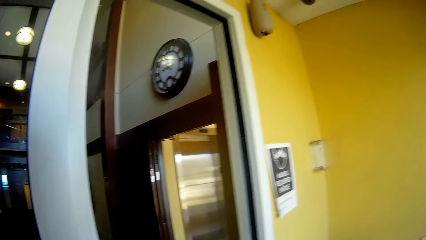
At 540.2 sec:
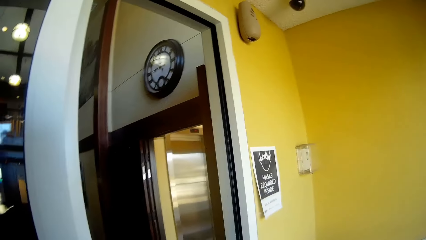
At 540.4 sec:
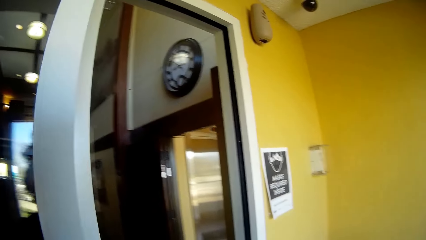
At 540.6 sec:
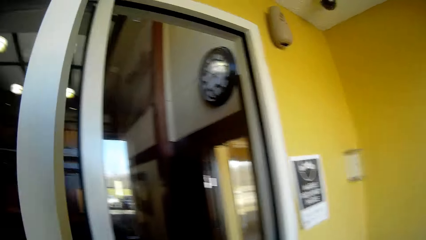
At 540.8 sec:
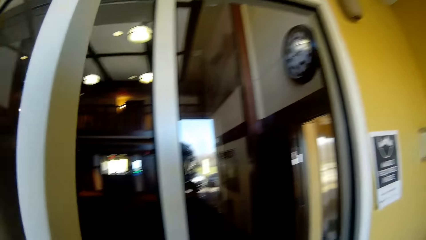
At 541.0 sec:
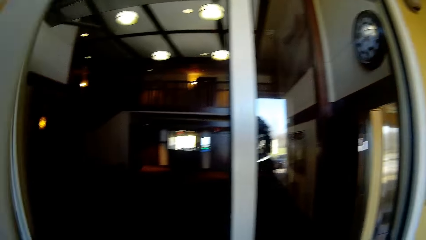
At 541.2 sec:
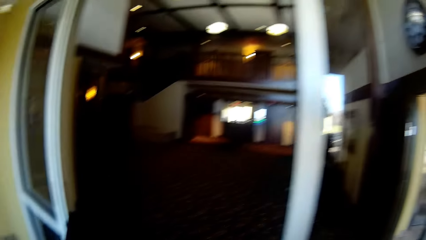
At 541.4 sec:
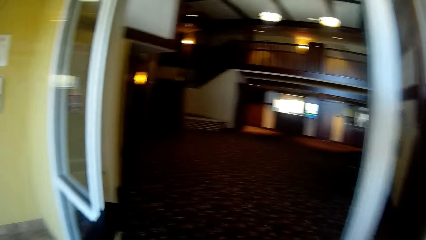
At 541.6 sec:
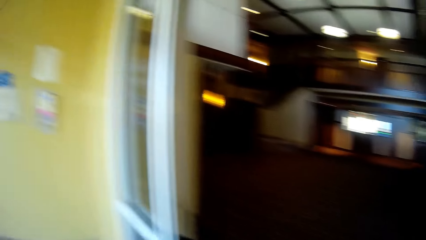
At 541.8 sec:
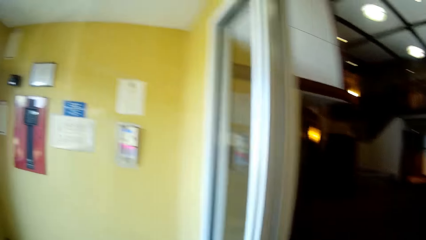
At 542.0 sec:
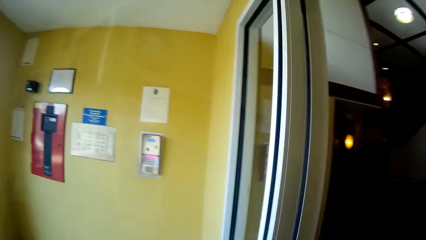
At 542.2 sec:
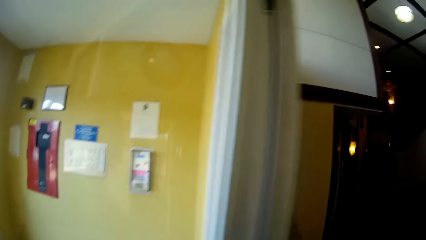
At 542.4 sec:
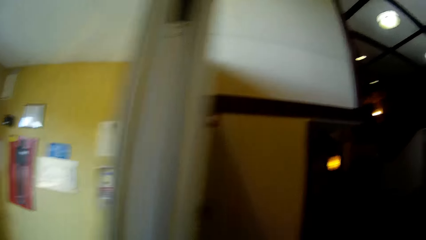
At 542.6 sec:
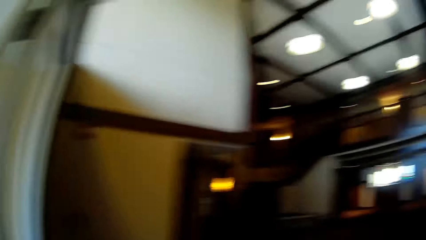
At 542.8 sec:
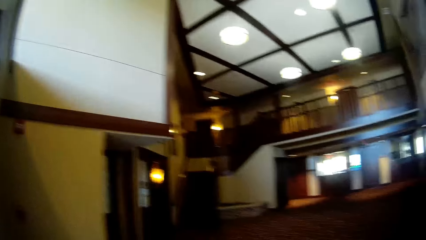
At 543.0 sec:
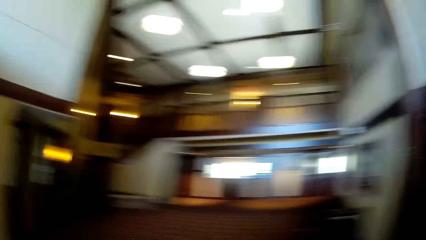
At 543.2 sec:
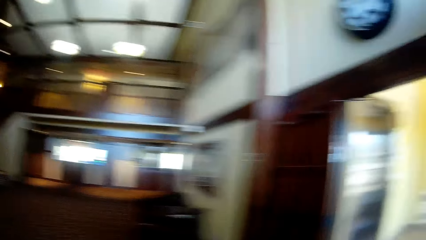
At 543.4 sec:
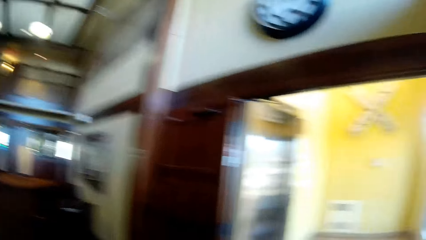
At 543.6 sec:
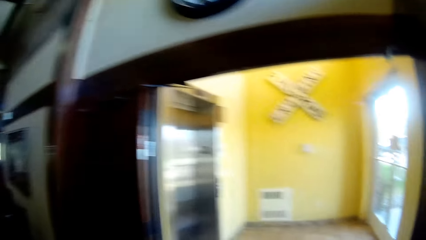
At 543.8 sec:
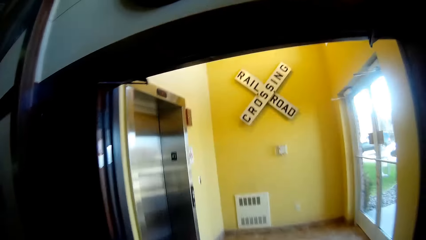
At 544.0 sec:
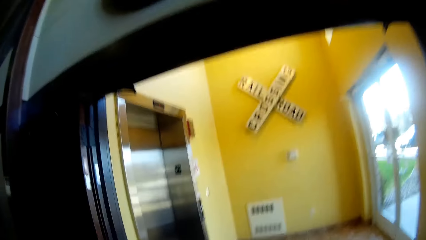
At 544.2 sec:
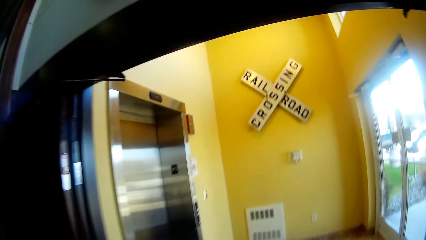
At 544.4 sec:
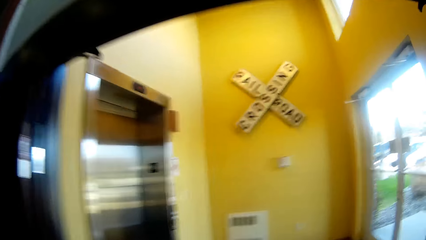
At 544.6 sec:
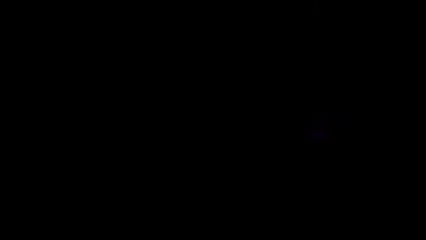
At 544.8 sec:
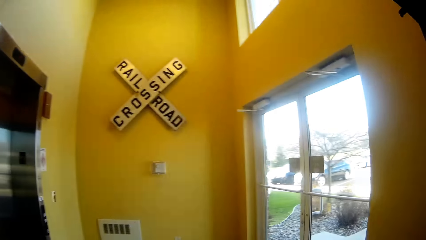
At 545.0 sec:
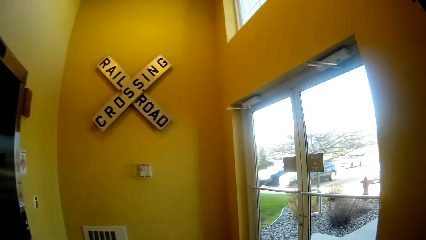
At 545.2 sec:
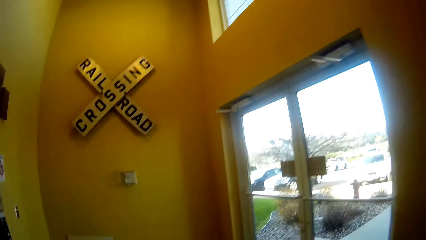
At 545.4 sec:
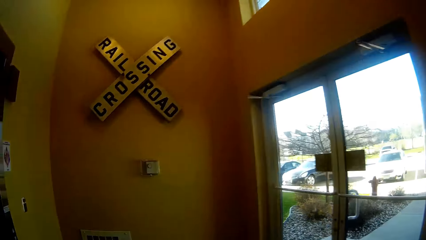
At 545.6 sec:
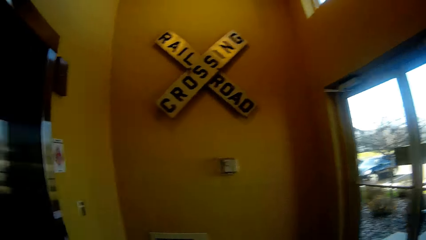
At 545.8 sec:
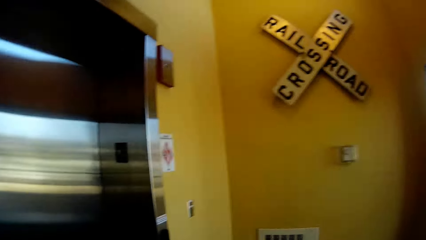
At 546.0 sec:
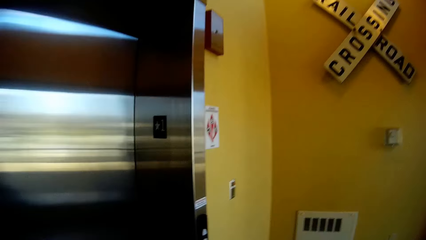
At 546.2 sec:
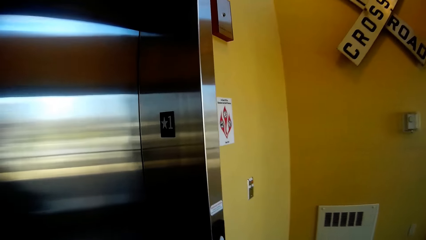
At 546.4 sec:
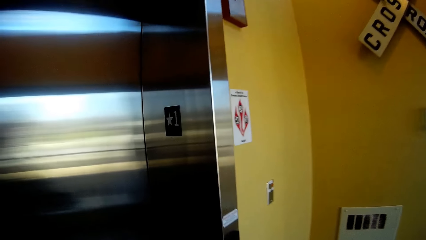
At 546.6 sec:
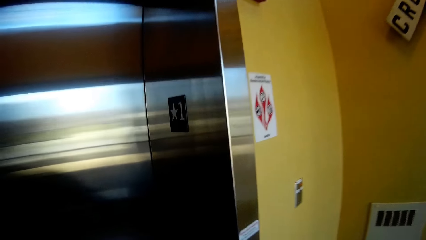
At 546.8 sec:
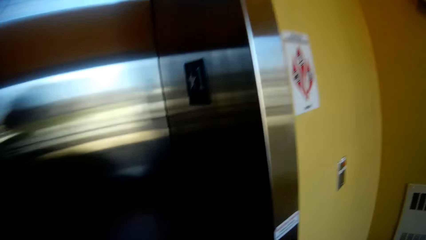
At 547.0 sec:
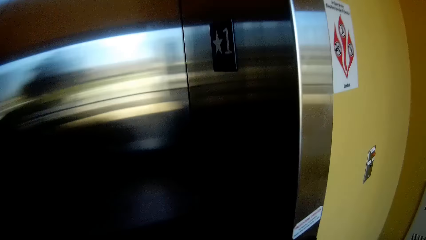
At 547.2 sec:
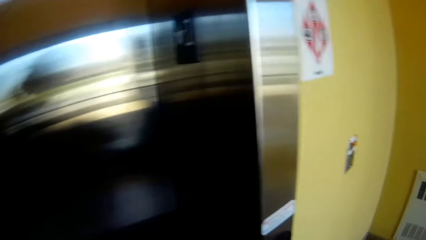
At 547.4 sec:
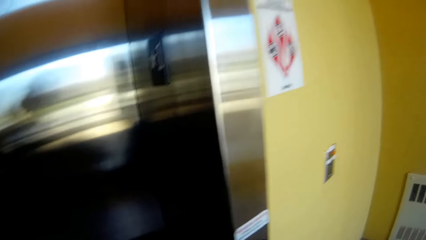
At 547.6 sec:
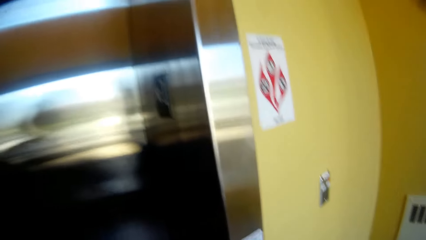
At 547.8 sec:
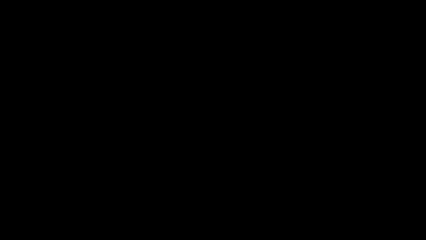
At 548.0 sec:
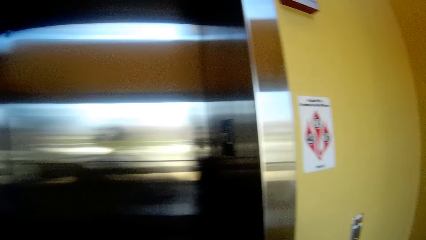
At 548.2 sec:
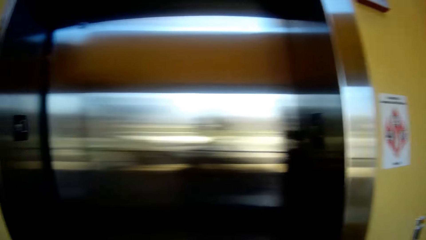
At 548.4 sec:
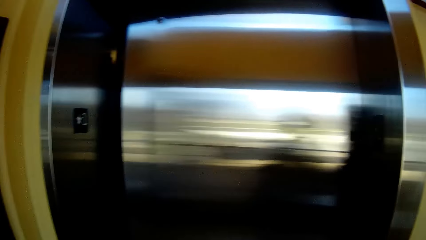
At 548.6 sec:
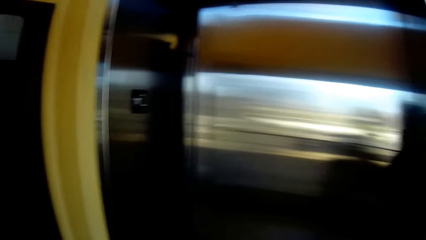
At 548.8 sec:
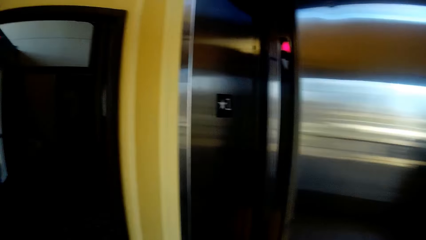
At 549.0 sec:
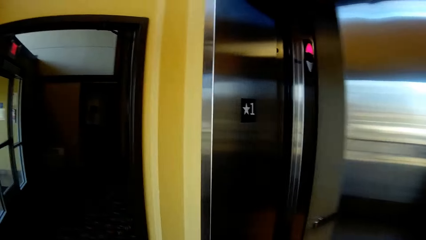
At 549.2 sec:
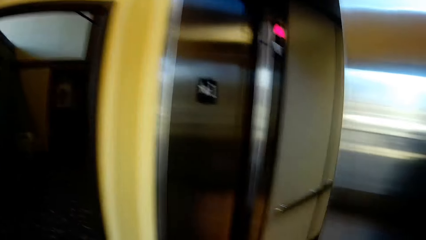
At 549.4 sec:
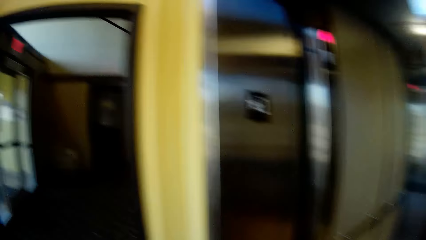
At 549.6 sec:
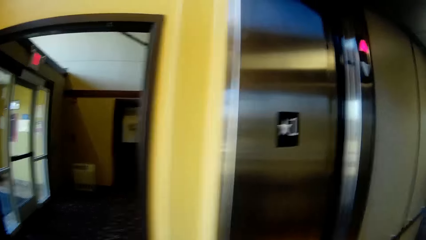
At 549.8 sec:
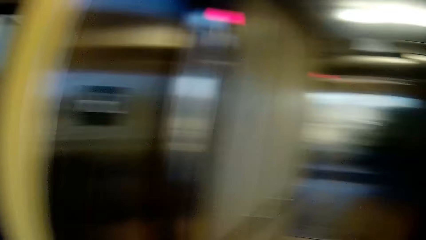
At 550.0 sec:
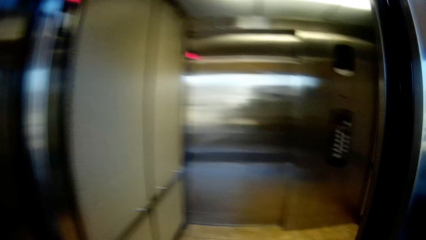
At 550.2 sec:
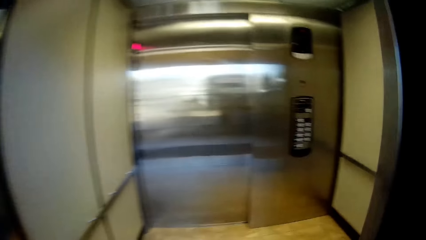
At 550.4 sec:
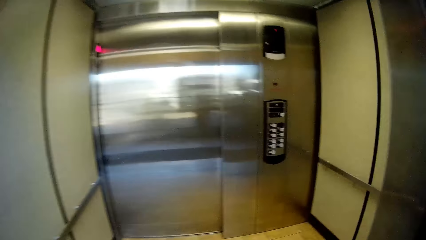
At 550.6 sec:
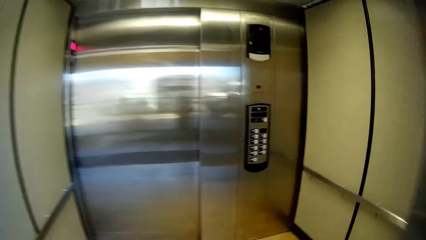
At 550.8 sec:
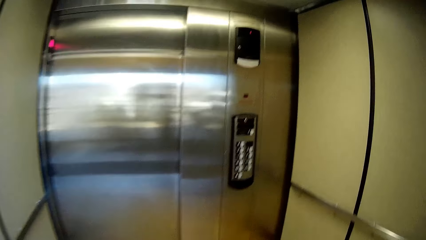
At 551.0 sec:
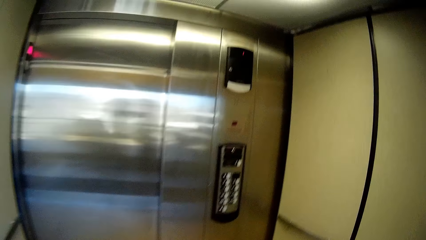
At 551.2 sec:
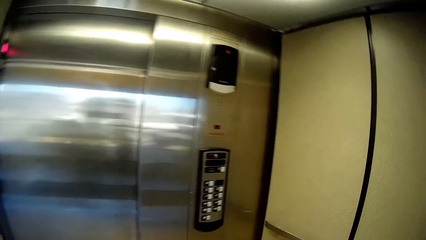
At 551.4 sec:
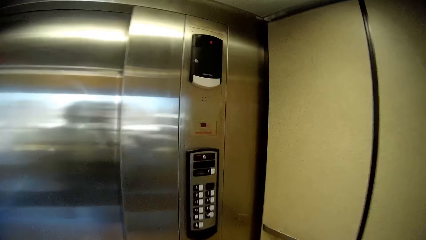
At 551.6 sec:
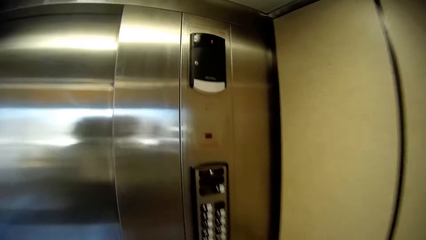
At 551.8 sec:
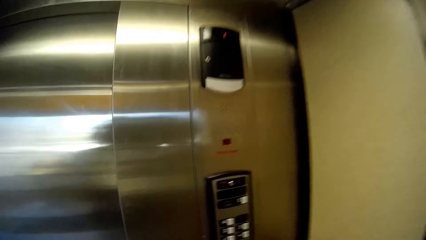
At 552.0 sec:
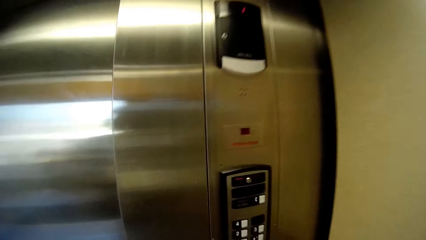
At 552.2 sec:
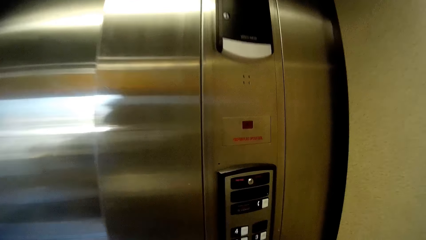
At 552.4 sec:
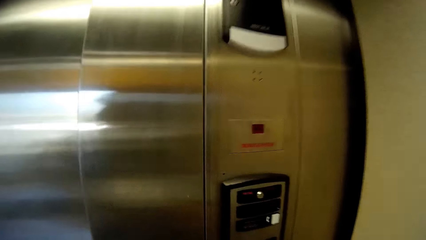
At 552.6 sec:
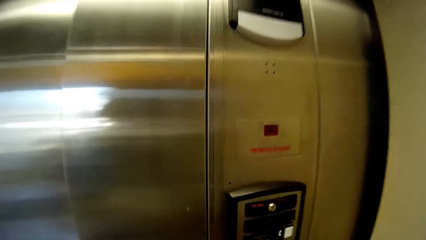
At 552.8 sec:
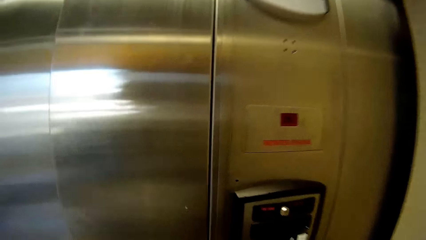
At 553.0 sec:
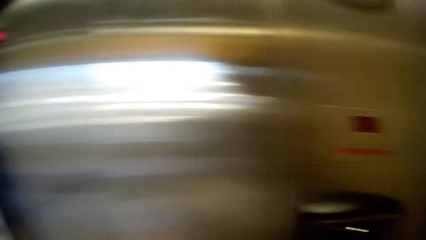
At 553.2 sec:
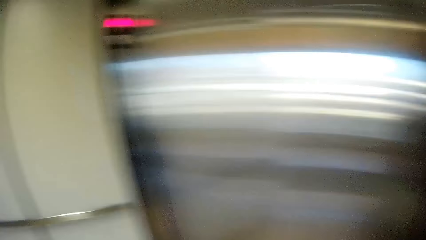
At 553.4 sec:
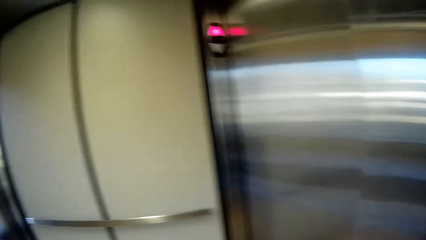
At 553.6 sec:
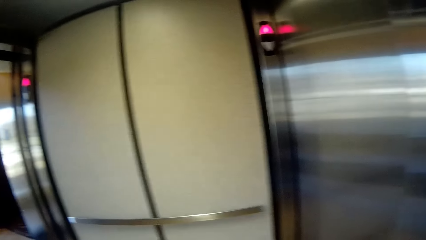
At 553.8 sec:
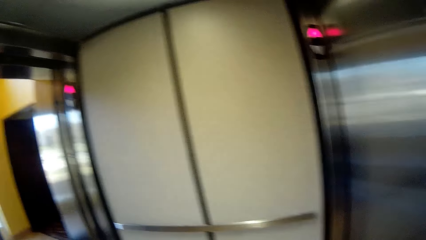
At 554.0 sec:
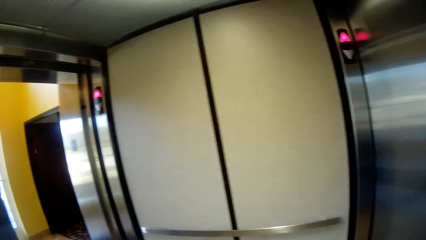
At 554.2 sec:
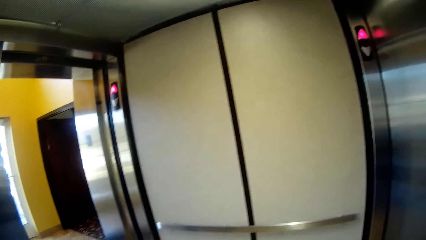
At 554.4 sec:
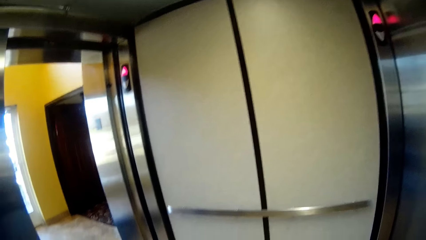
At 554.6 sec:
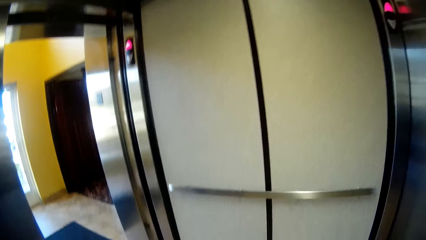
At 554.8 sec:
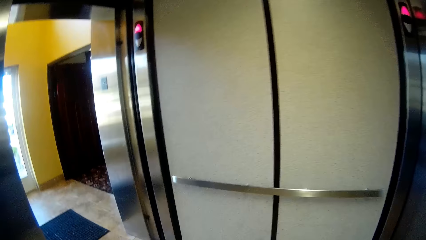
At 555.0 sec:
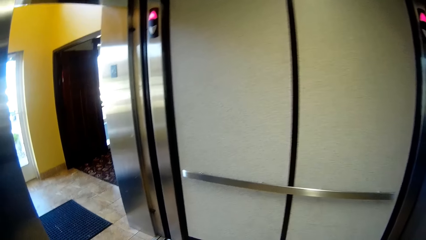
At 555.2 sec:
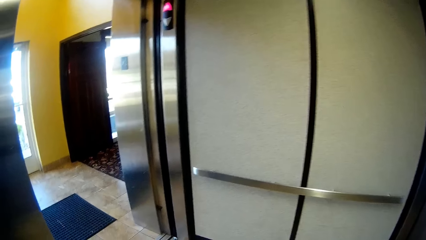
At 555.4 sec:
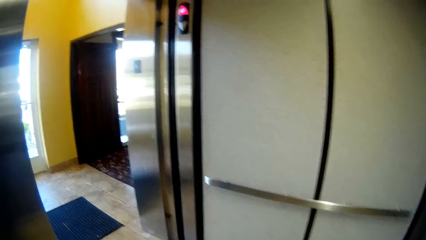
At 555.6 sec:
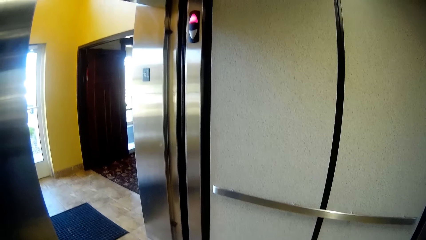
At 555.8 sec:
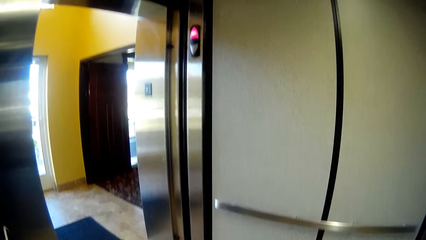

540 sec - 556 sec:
The camera wearer opens the door with her left hand. She walks towards the elevator. She presses a button to open the elevator. She enters the elevator.
